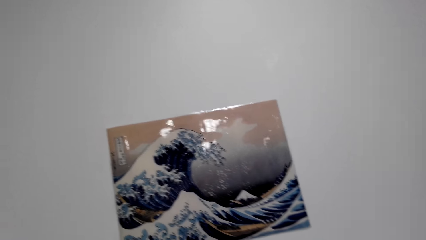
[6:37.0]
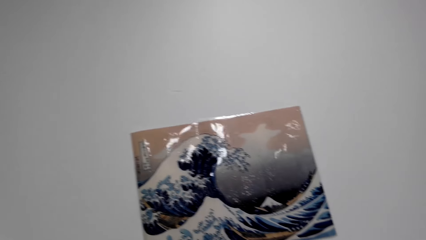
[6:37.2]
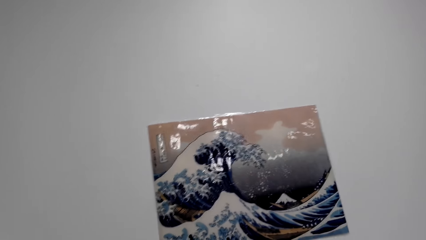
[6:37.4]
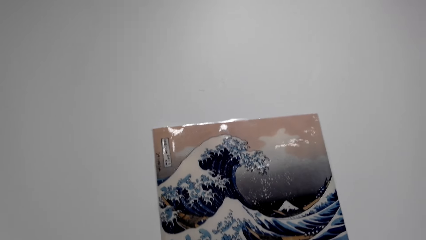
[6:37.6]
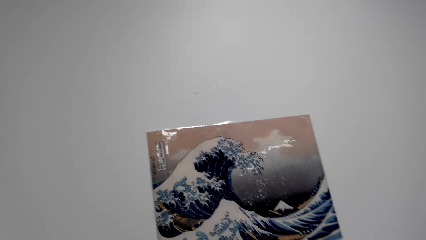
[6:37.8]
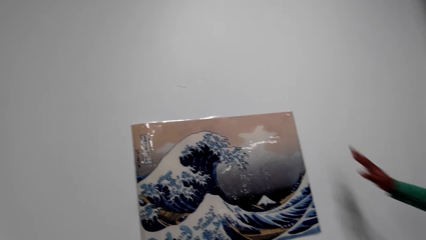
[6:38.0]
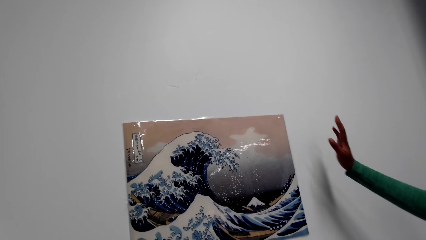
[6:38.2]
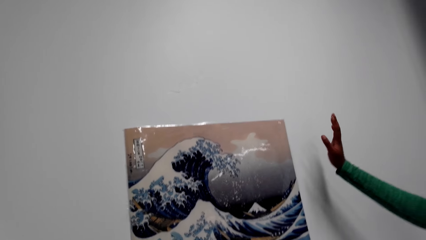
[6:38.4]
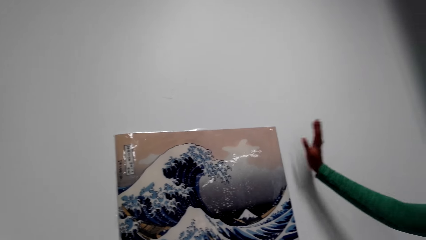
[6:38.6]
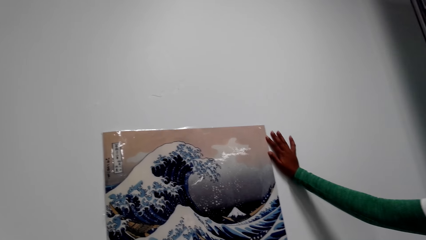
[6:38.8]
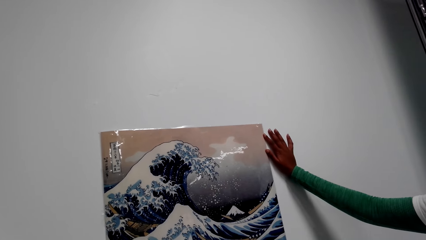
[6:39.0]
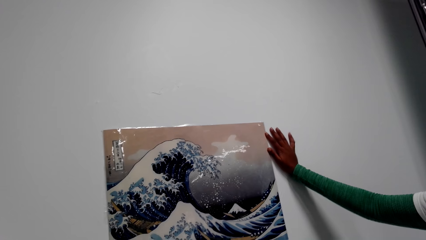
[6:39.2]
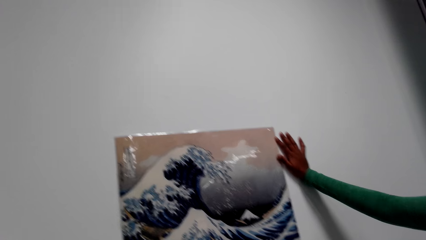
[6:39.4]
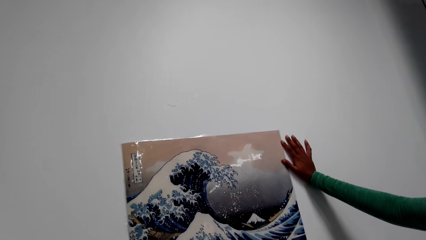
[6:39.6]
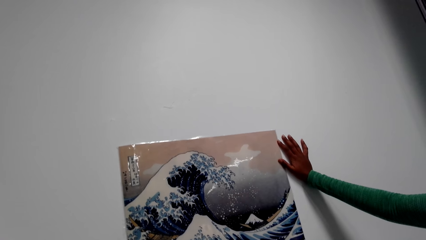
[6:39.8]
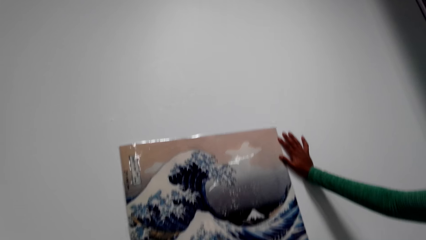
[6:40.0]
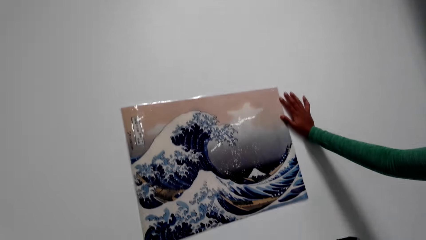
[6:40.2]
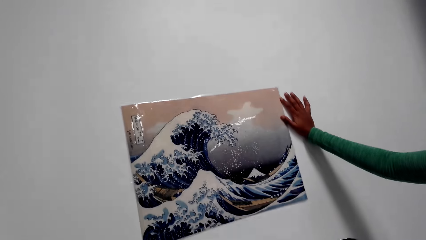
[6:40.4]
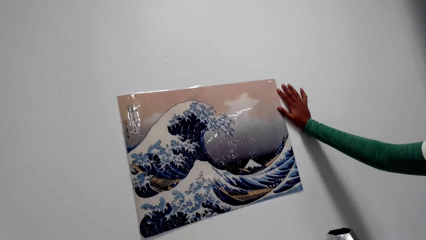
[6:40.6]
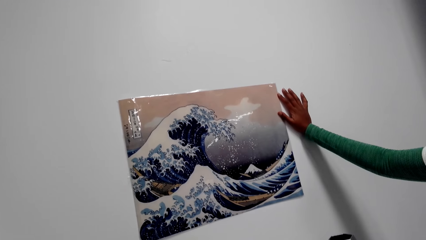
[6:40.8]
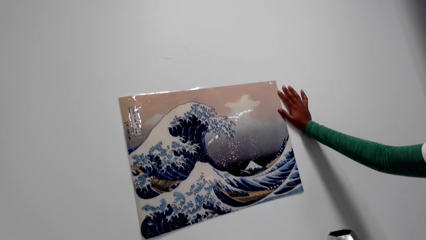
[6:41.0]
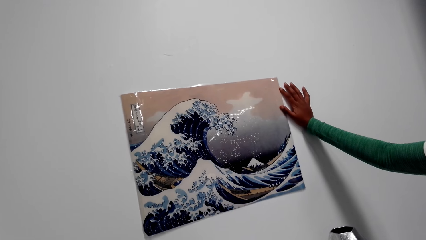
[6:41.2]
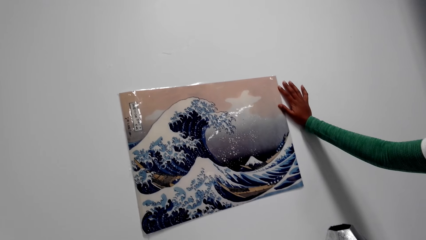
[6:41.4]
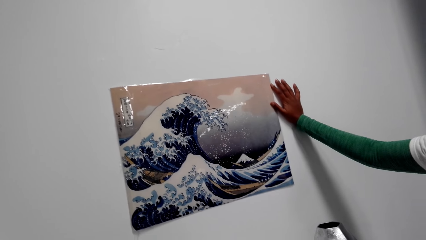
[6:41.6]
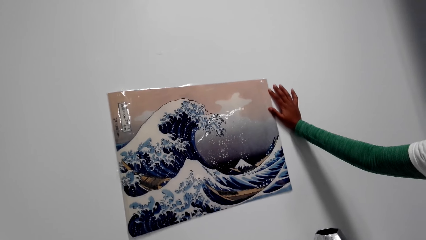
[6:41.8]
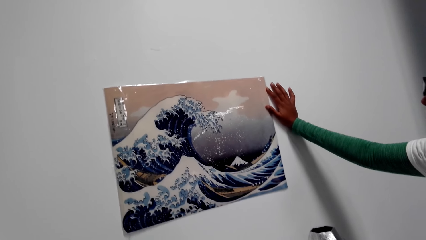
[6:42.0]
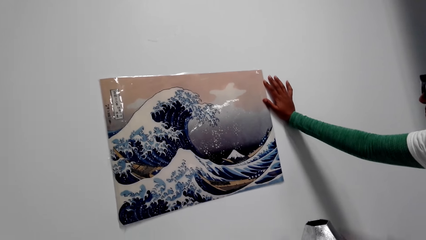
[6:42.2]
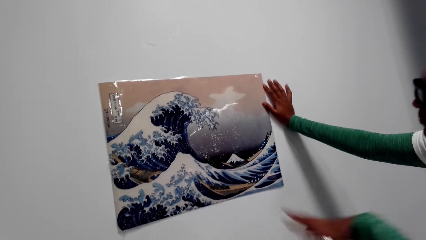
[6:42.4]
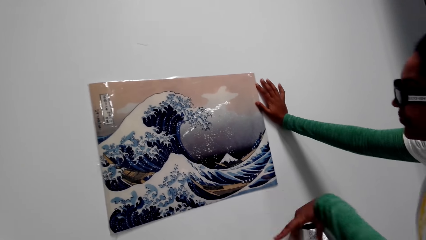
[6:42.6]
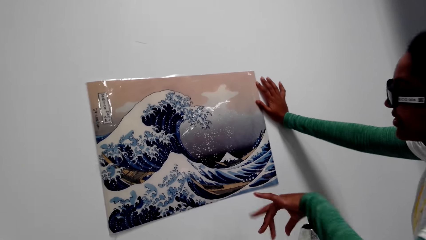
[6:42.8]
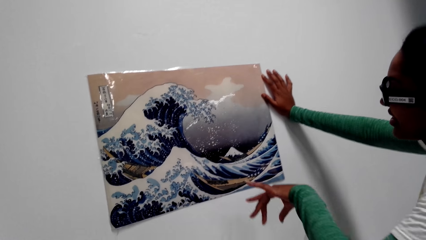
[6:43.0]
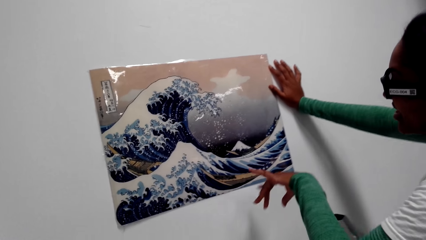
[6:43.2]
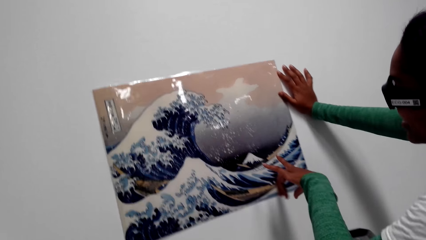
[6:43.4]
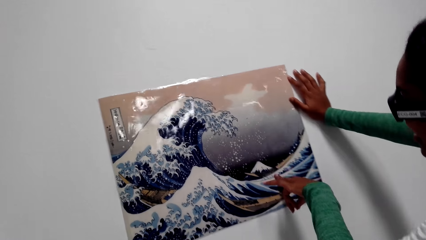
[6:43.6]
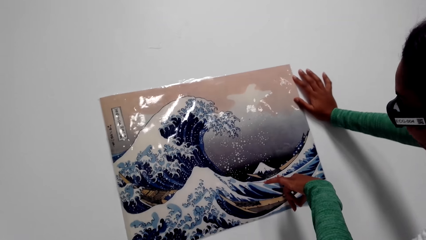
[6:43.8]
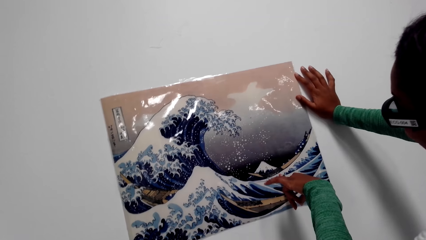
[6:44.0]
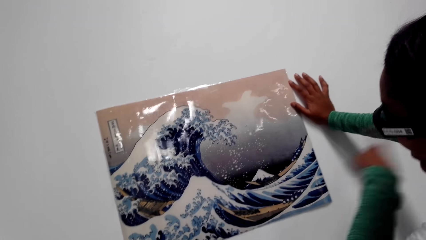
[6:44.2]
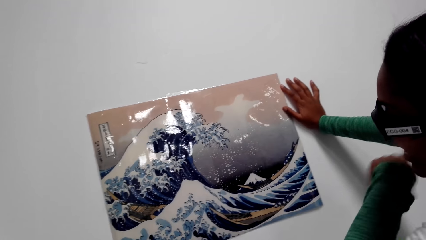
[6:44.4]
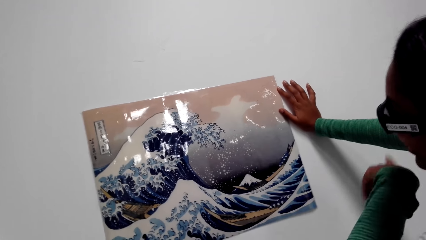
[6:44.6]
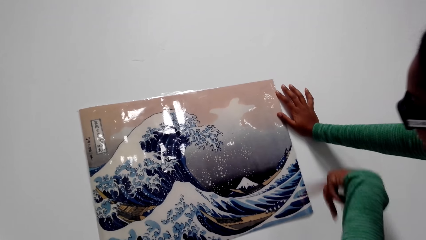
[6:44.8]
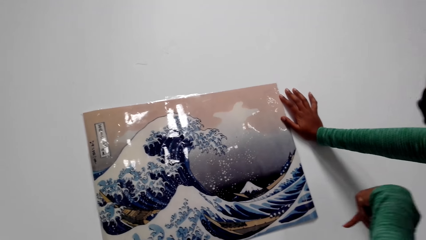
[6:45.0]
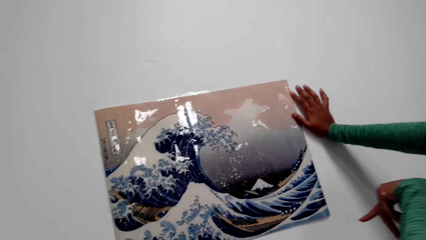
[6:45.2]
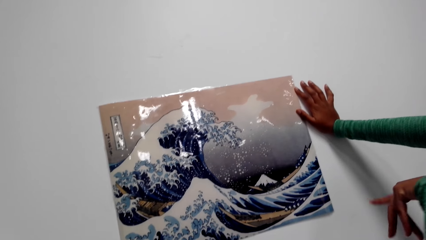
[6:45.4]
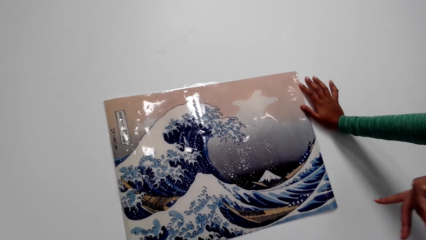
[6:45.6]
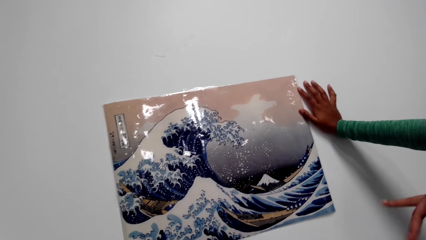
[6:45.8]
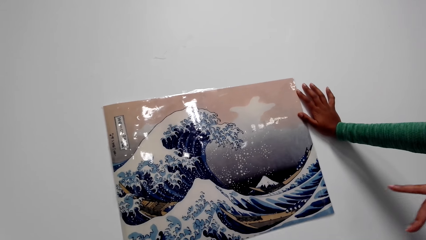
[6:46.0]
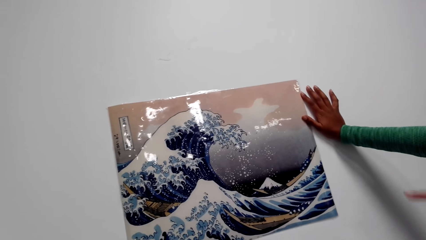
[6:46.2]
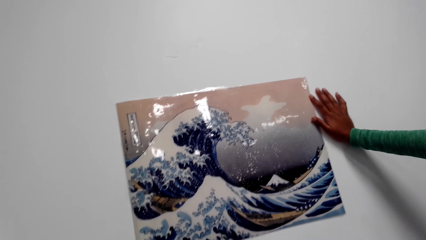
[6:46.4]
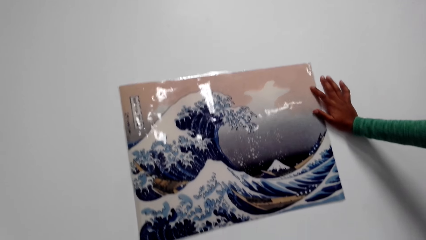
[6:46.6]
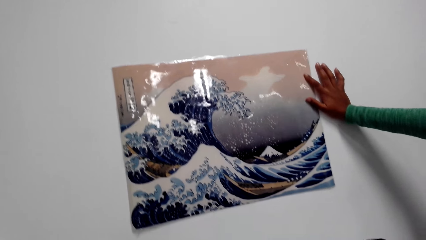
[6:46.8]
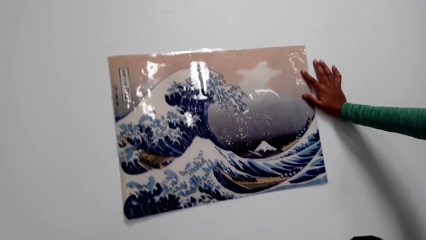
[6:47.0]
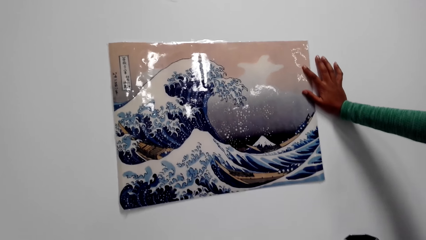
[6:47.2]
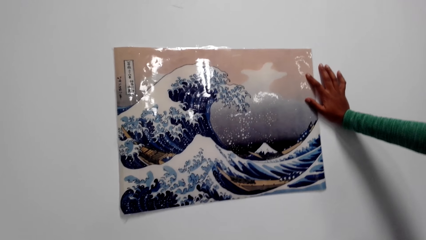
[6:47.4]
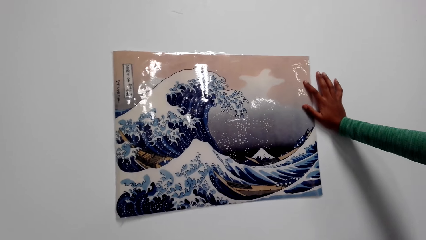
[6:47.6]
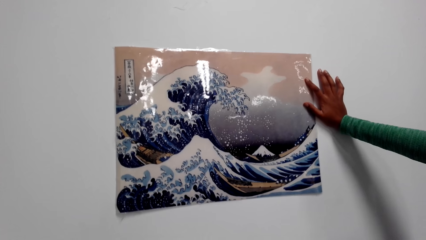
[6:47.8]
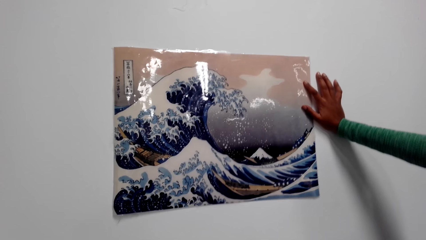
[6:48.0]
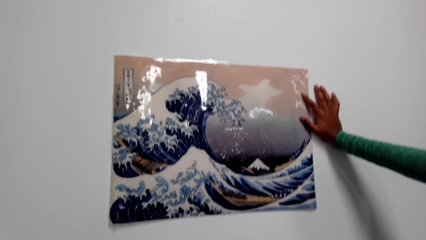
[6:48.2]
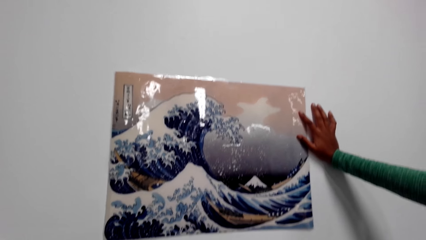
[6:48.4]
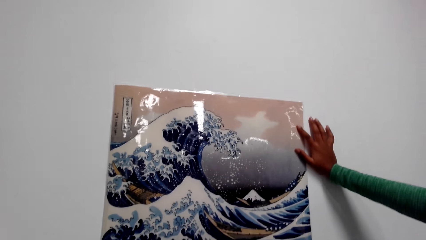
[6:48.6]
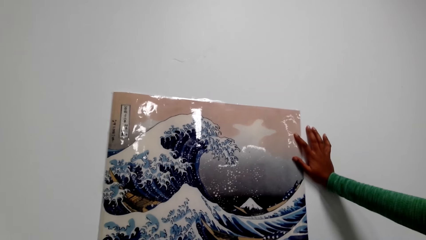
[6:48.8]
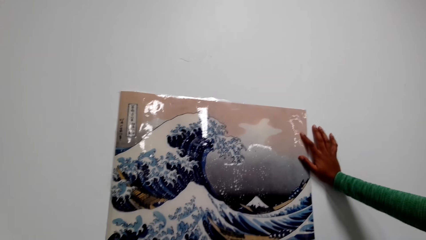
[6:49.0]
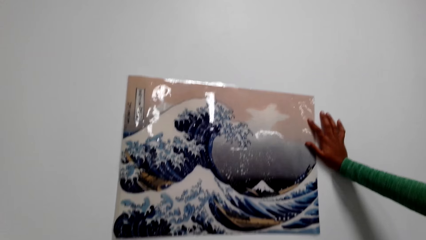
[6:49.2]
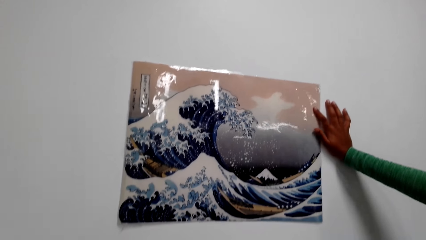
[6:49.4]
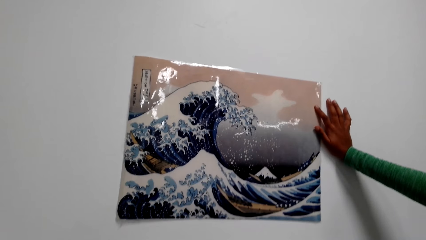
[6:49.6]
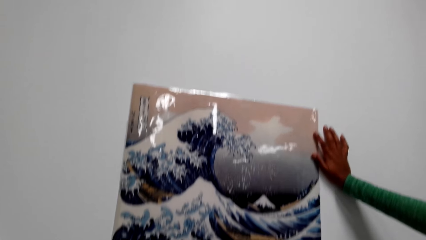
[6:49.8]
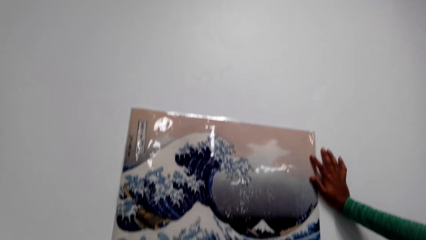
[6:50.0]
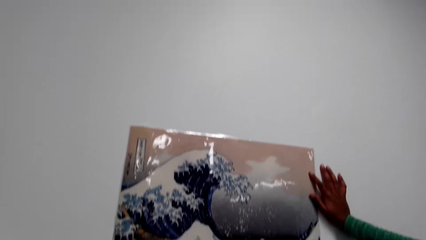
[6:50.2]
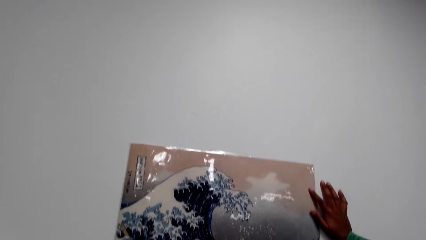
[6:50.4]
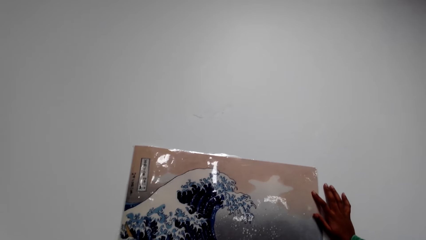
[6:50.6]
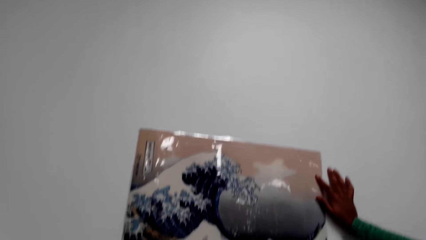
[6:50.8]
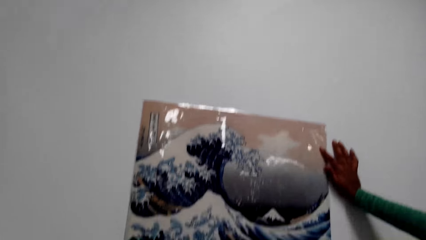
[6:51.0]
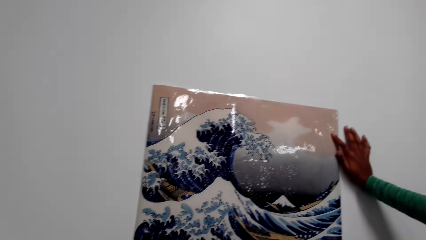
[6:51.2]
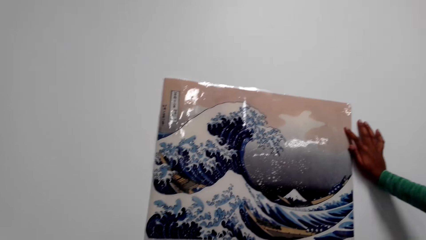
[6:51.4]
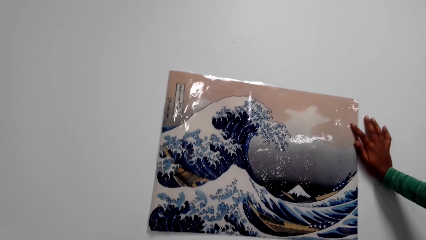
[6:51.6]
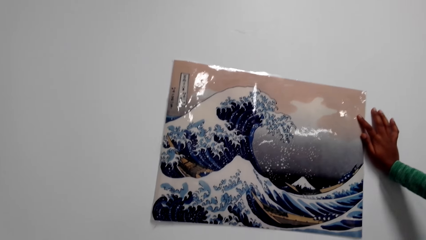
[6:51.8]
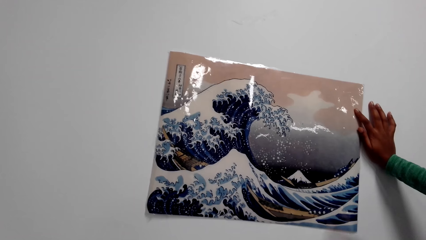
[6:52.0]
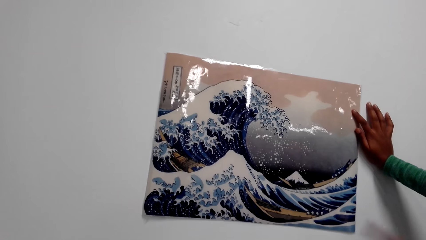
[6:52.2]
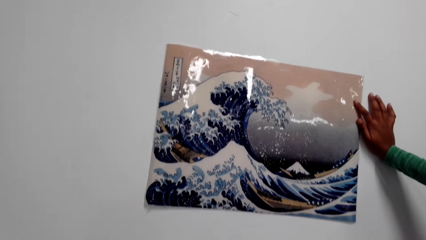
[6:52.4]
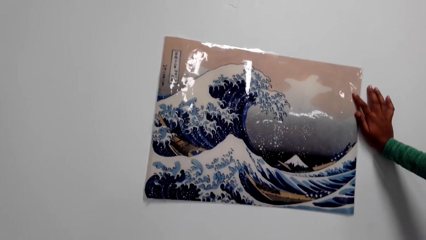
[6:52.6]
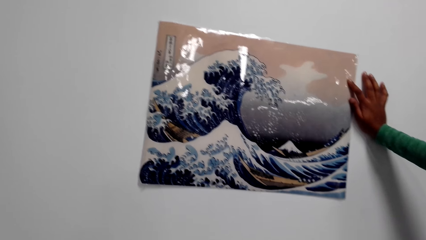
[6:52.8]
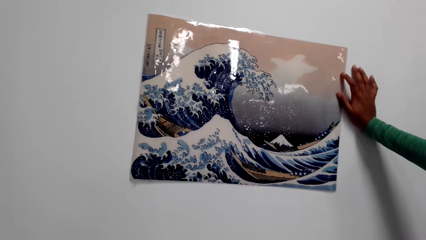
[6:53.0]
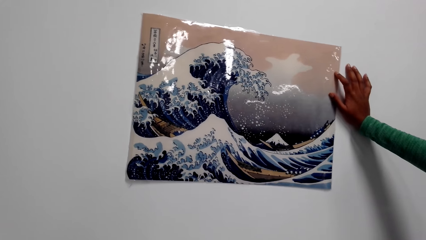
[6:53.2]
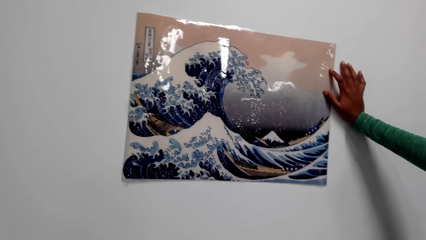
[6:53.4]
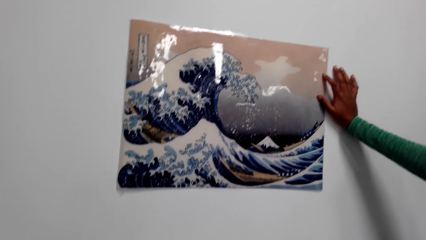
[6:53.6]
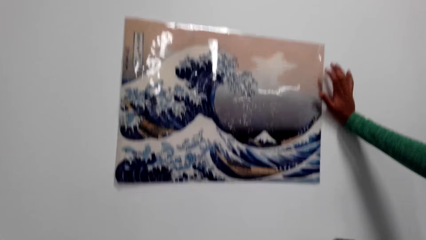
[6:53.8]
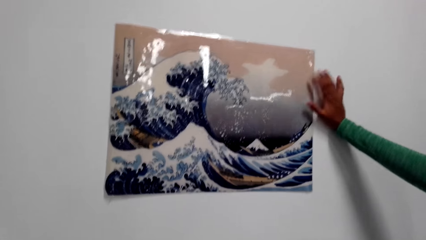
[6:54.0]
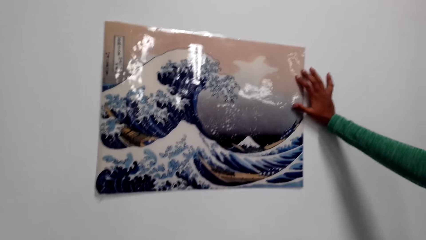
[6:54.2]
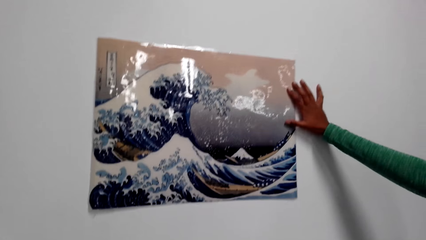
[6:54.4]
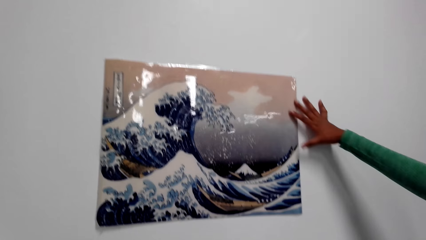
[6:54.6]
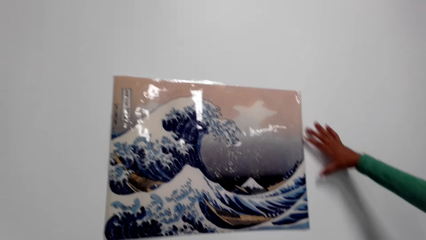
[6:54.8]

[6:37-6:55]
A person holds the painting on the wall. The camera wearer stares at the wall art. The person shows the camera wearer the painting.
